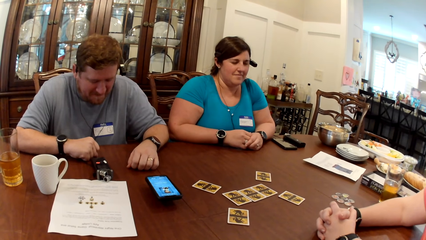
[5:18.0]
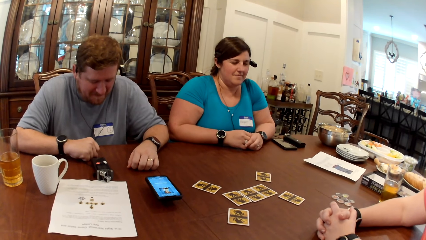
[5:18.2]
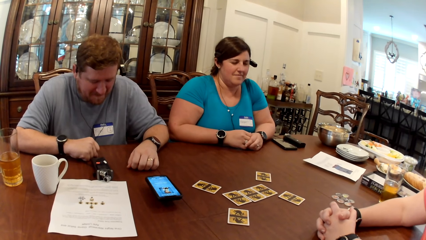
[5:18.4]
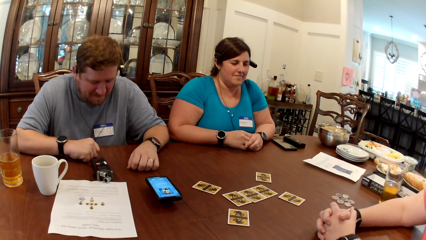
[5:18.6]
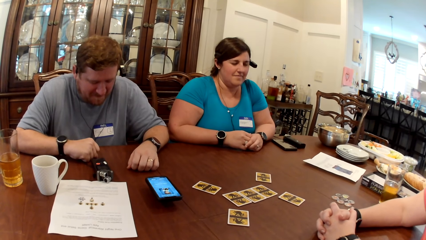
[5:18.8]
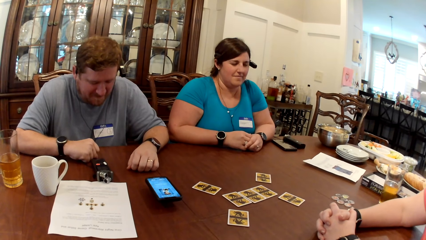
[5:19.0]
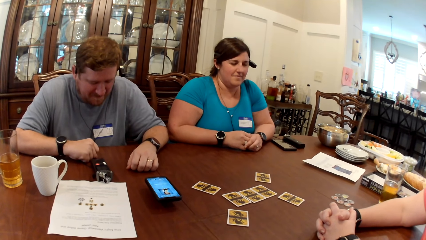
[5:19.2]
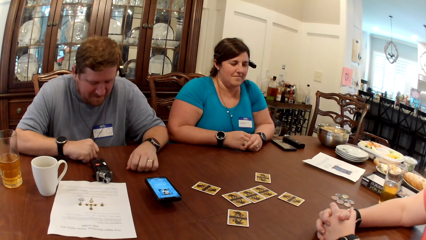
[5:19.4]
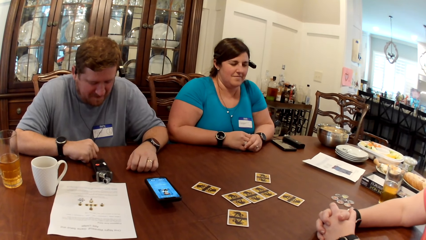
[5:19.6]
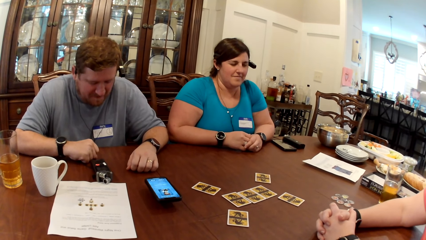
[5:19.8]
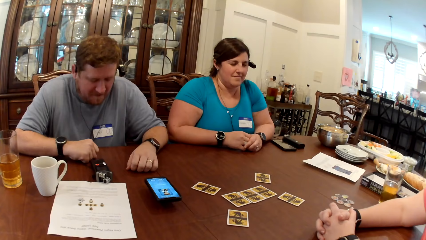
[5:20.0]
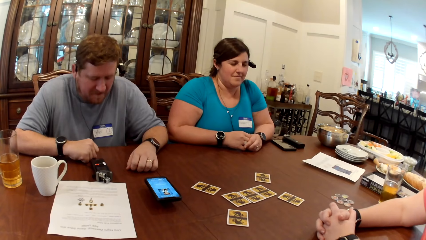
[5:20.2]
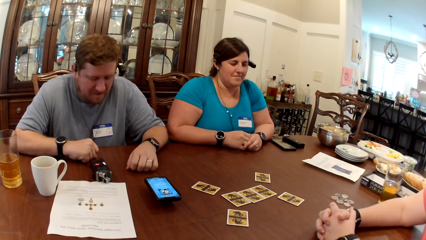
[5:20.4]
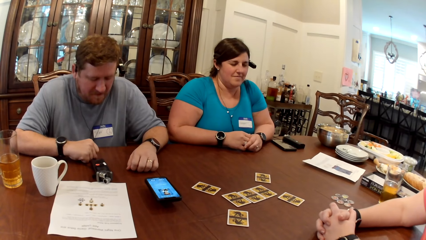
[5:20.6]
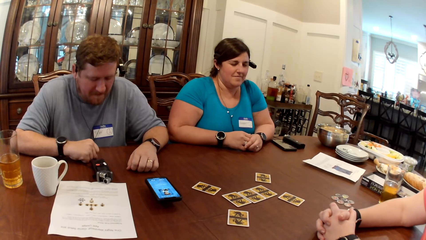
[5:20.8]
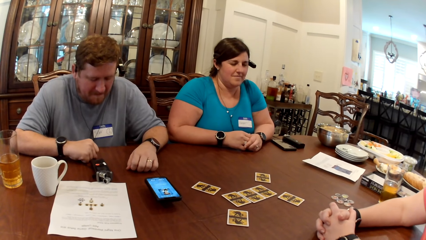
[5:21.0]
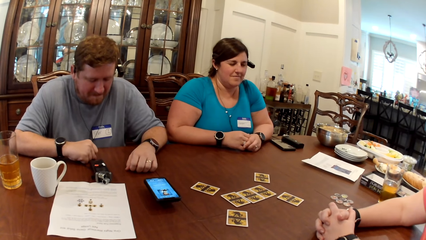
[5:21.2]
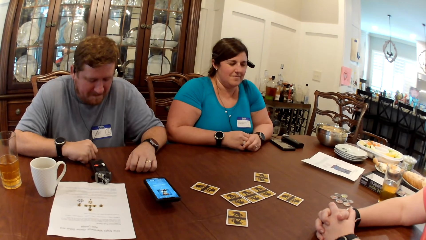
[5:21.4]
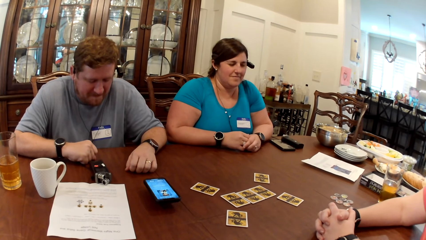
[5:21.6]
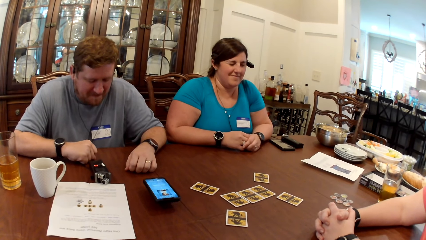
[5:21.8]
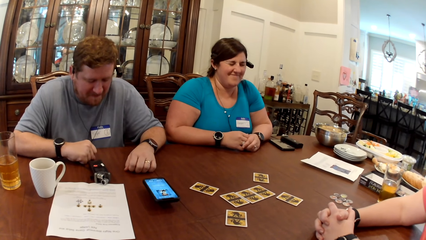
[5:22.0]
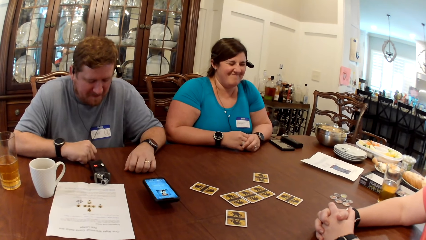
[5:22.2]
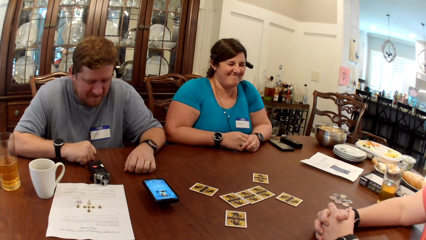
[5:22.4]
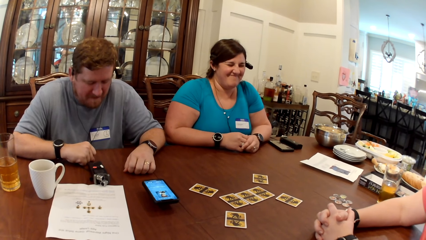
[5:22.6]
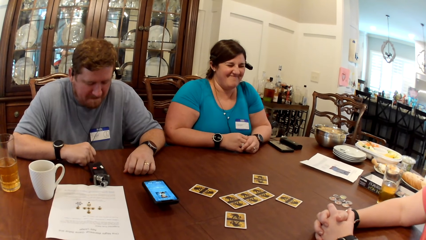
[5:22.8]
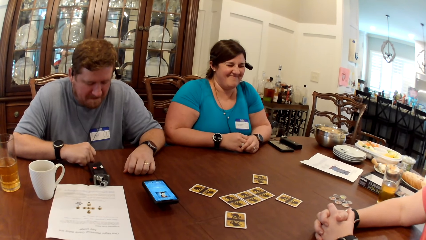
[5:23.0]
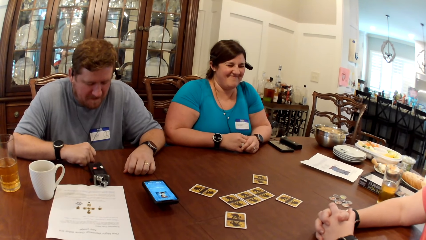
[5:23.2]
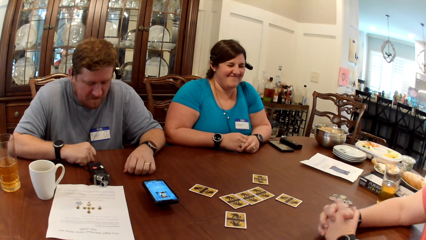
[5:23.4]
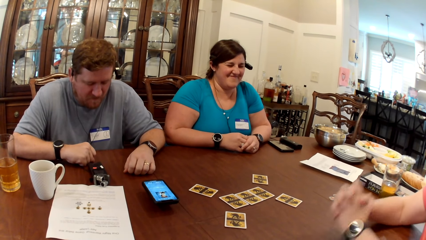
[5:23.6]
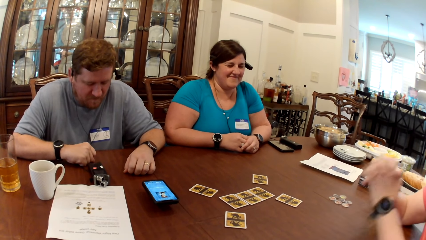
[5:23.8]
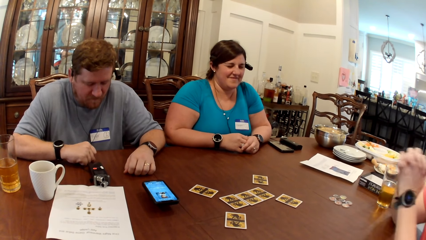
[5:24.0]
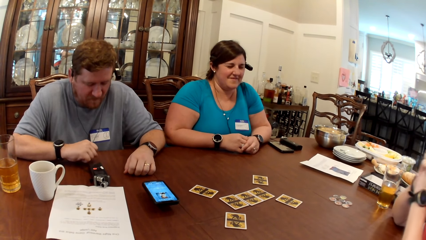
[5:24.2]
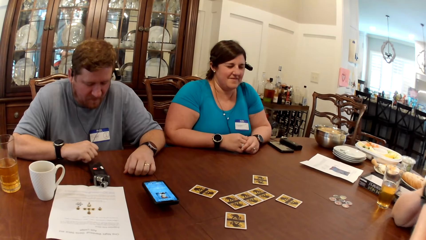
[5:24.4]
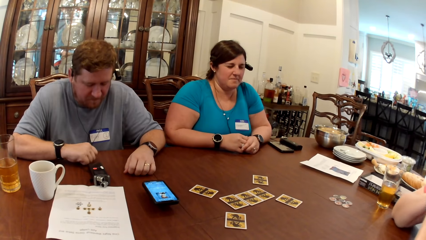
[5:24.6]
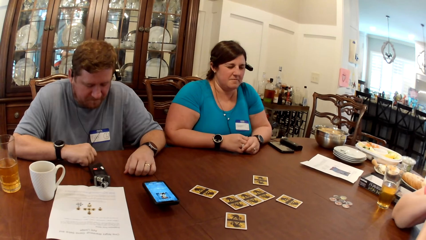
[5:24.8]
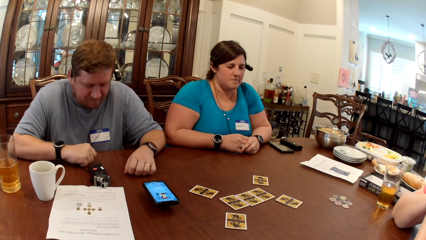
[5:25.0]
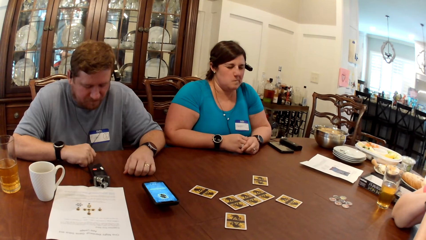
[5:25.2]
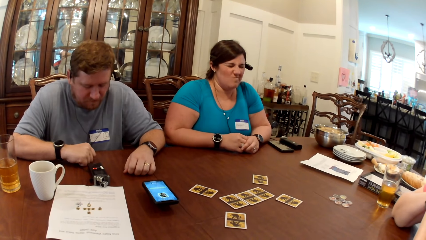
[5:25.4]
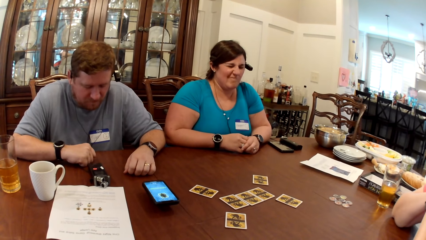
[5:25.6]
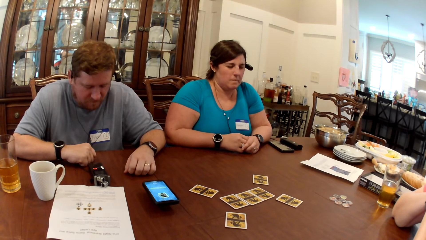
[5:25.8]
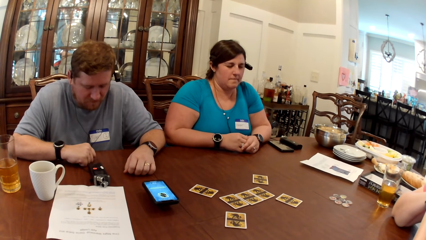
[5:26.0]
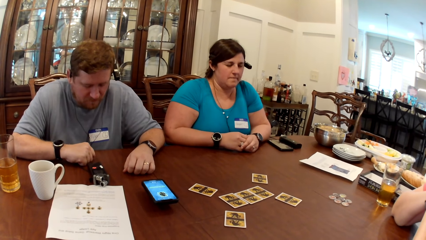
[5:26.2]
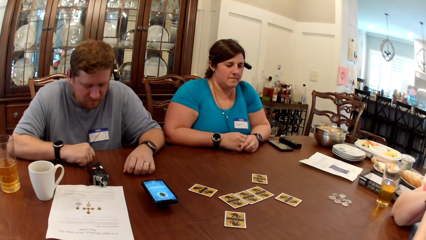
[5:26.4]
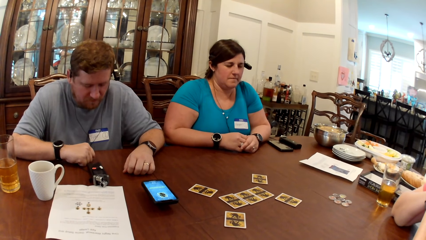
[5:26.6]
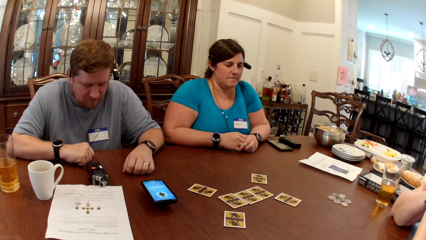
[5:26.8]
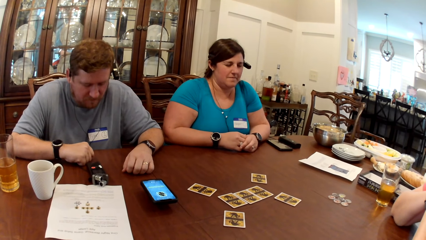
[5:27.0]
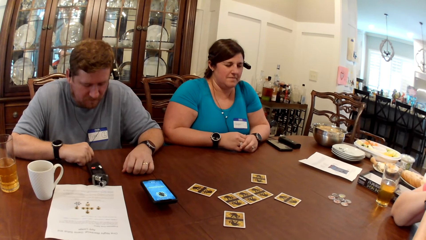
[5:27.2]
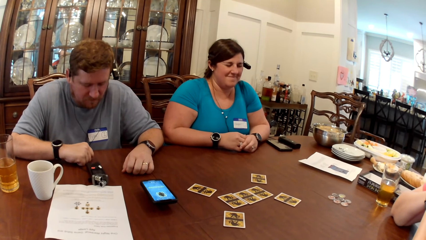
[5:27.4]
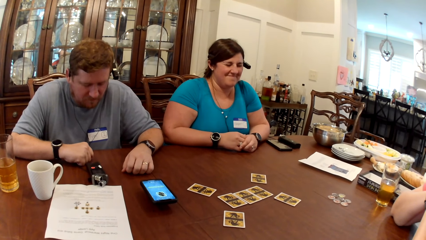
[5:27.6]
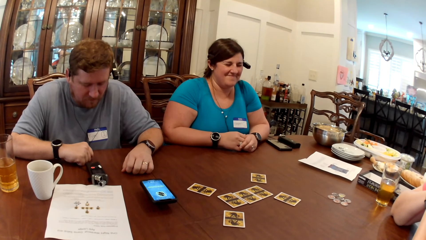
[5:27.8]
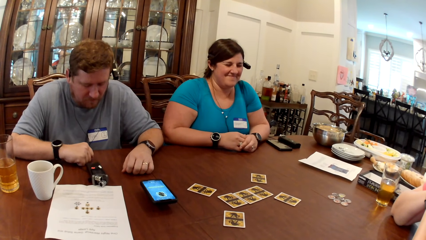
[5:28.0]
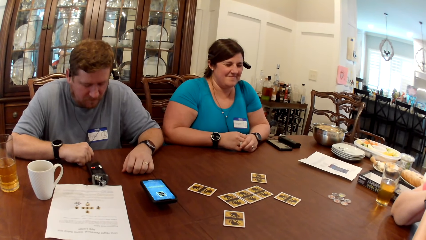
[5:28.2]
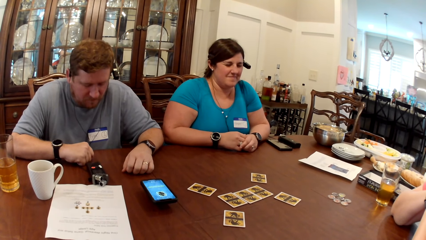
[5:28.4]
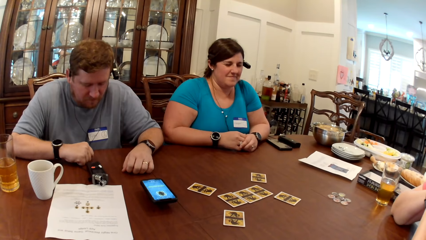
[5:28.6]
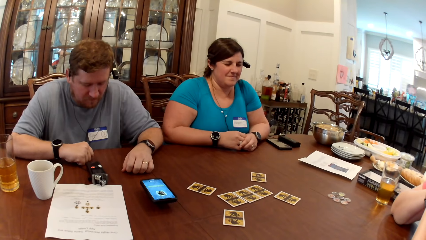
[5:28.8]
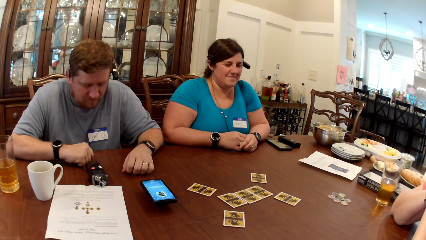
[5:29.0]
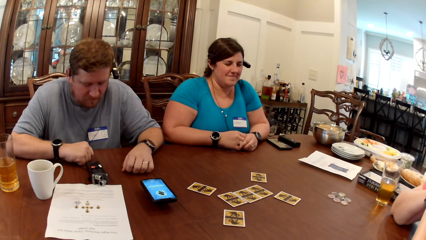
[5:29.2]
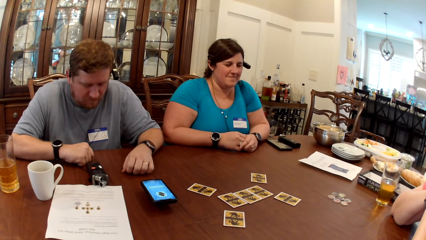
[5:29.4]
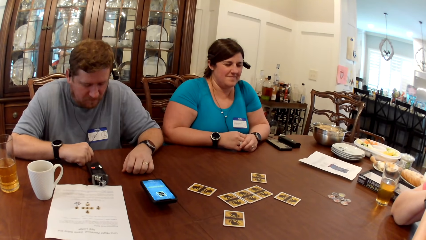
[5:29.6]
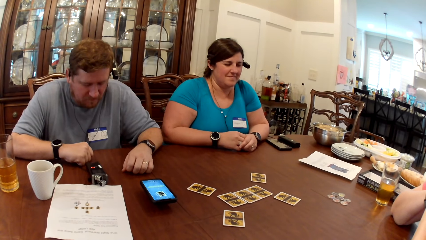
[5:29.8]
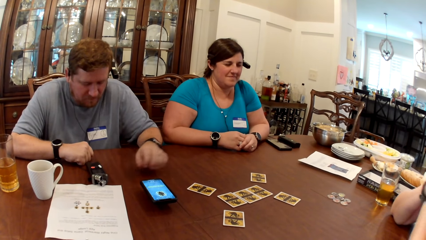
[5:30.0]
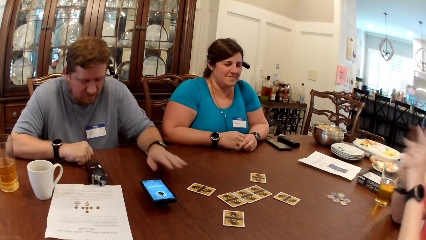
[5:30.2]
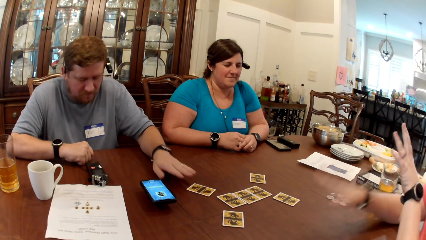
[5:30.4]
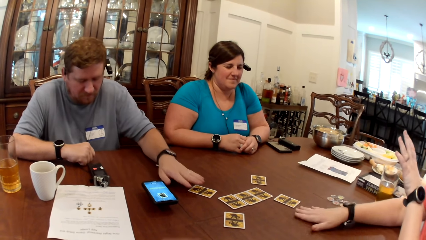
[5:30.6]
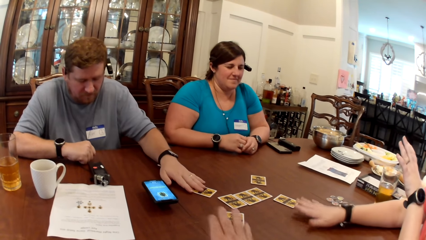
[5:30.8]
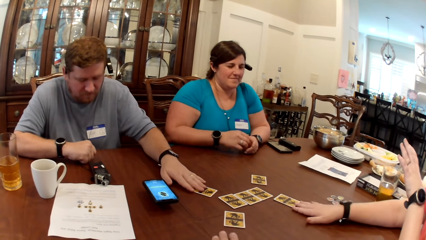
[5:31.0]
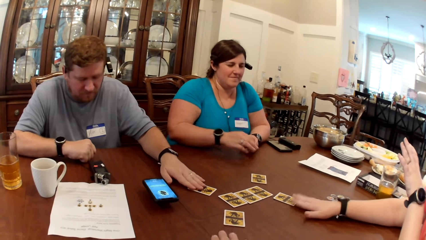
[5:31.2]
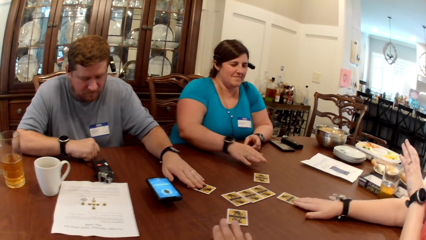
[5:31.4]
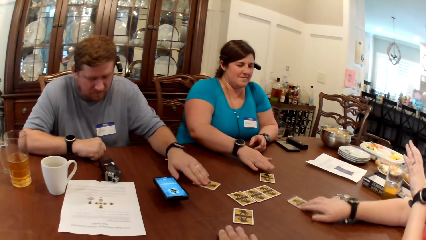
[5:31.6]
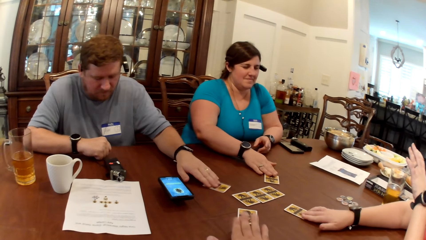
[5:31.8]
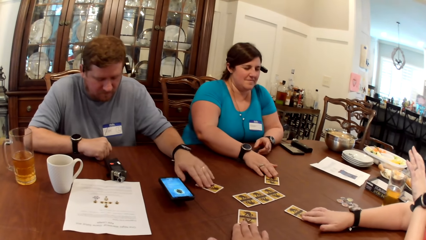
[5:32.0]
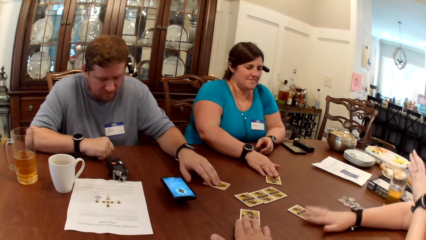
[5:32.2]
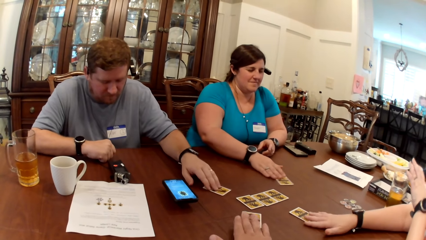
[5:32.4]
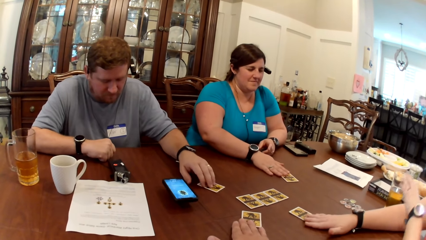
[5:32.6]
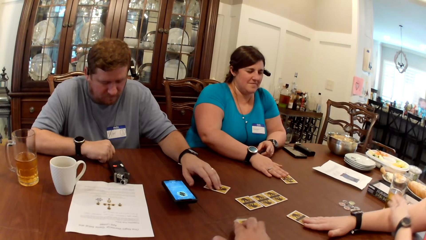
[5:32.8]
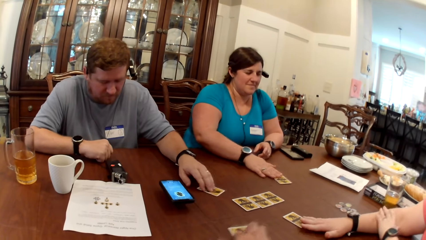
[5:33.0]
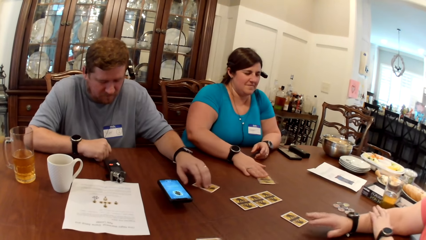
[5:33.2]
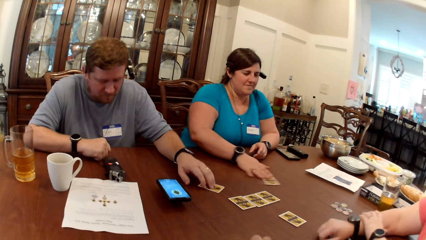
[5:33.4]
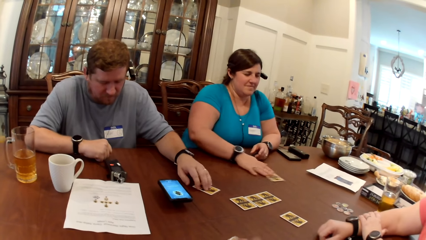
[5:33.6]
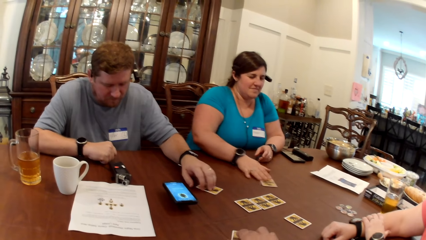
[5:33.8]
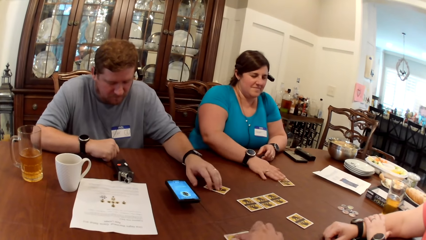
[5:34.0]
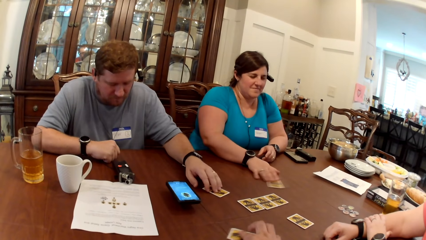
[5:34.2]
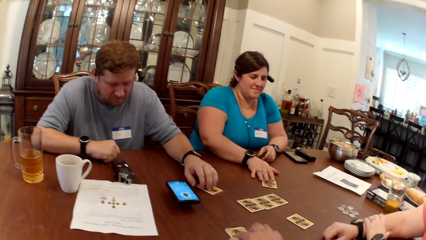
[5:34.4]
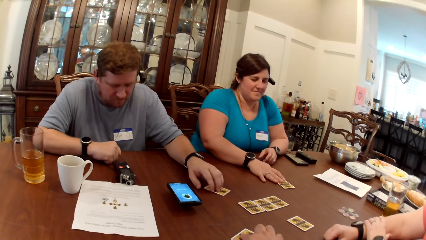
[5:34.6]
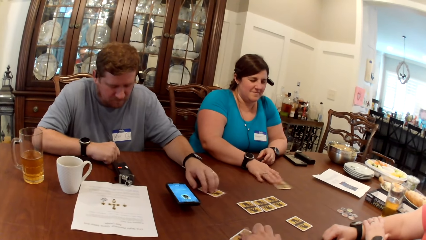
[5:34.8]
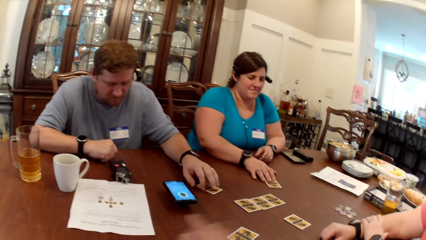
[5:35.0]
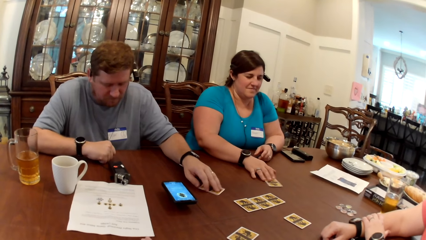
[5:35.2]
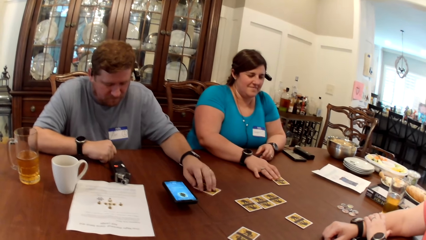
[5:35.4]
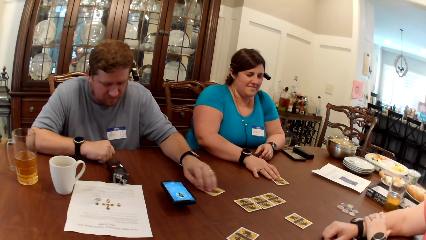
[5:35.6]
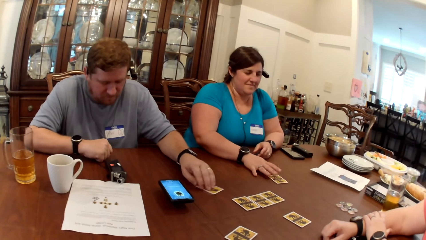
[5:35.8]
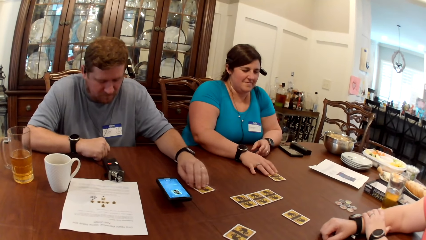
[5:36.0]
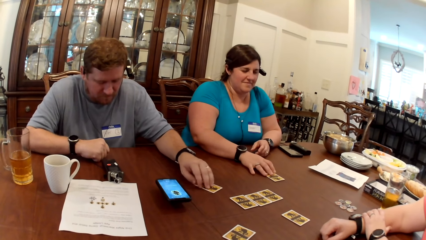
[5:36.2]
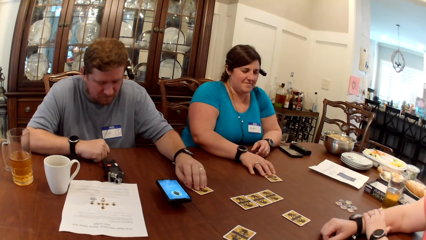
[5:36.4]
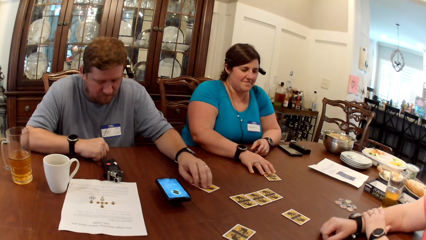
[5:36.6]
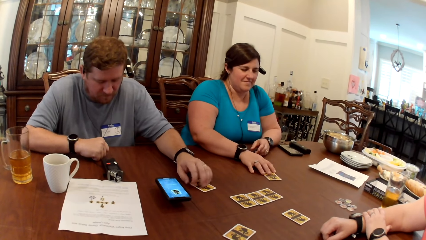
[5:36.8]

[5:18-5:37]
A woman adjusts the card on the table with her right hand. A man adjusts the card on the table with his left hand. The camera wearer adjusts the card on the table with his right hand. Another woman adjusts the card on the table with her right hand. The camera wearer picks the card. The man, the other woman and the first woman rotate the card on the table.
